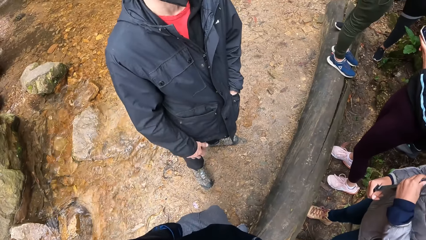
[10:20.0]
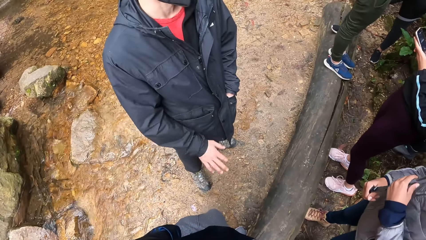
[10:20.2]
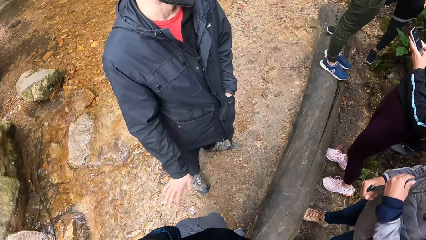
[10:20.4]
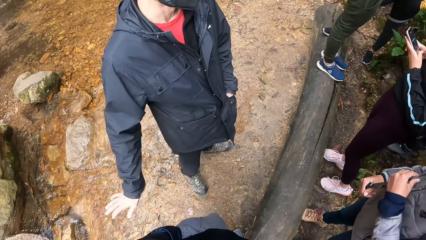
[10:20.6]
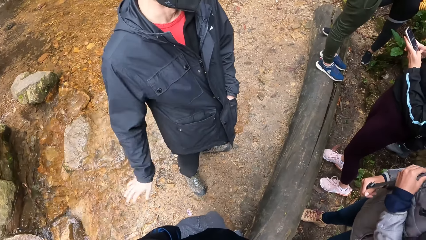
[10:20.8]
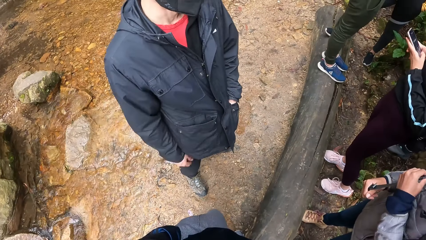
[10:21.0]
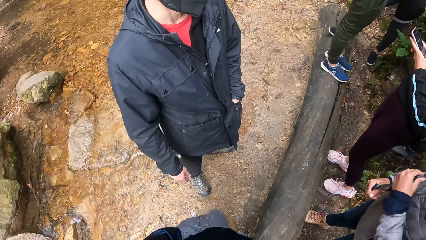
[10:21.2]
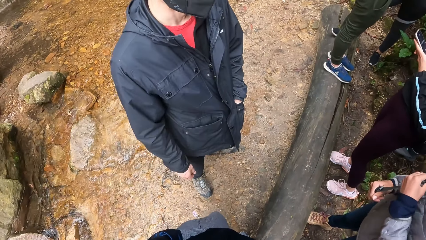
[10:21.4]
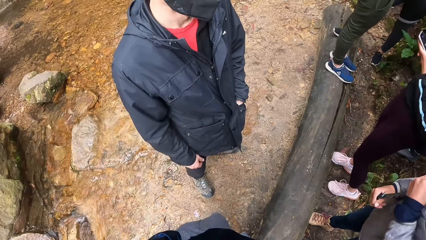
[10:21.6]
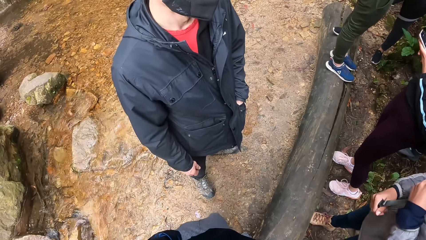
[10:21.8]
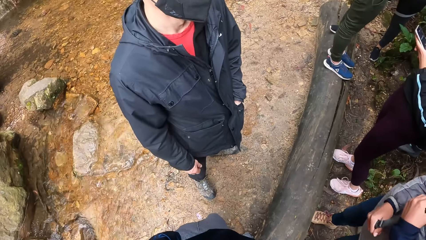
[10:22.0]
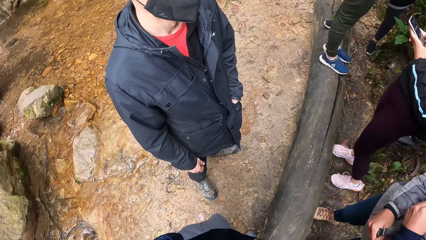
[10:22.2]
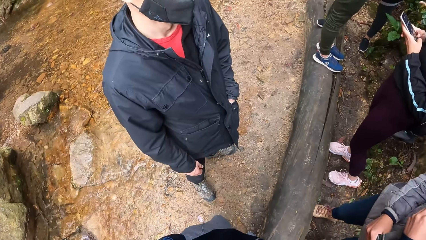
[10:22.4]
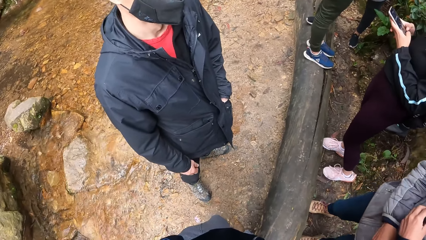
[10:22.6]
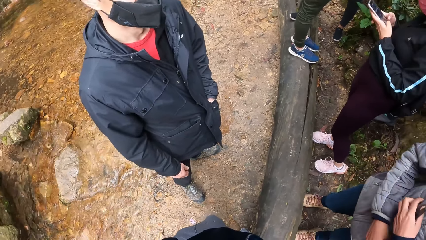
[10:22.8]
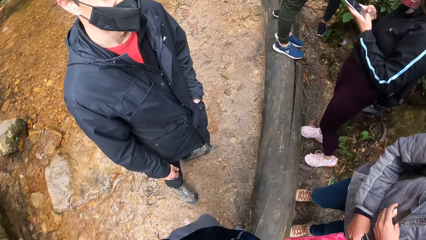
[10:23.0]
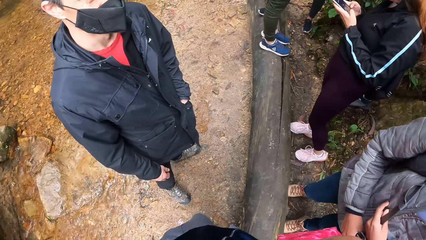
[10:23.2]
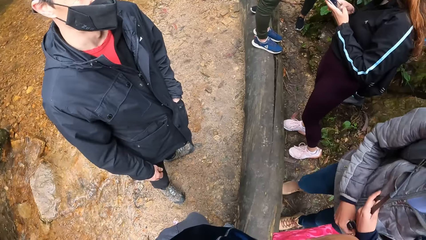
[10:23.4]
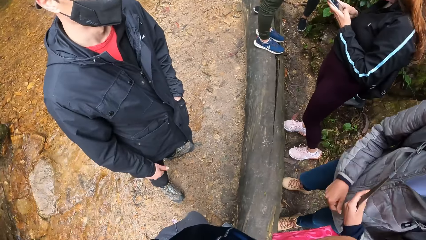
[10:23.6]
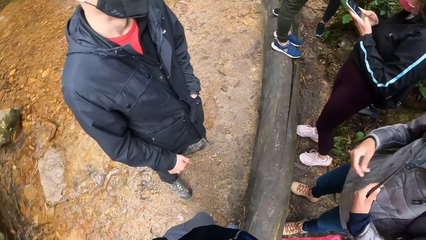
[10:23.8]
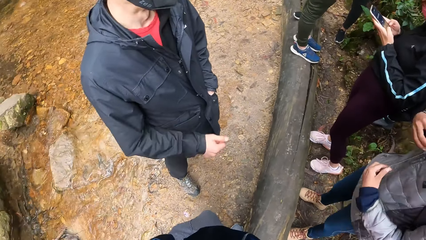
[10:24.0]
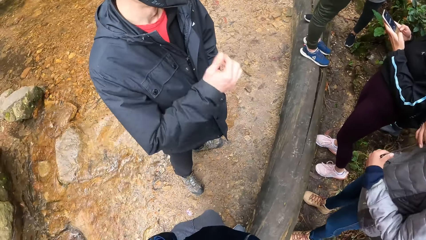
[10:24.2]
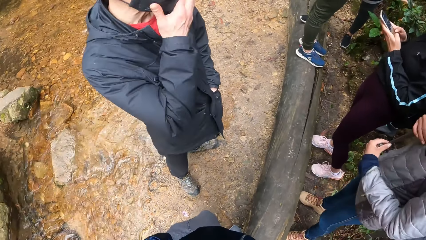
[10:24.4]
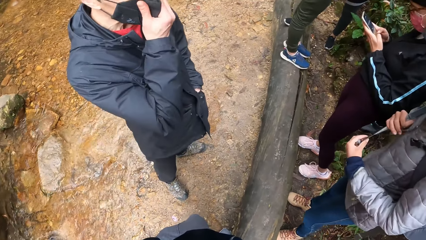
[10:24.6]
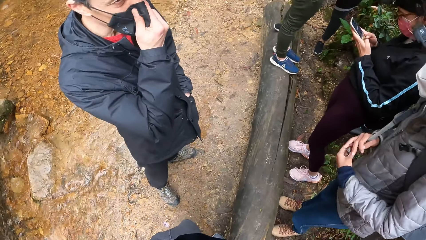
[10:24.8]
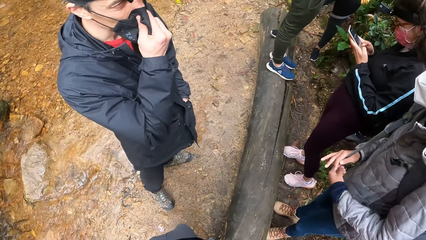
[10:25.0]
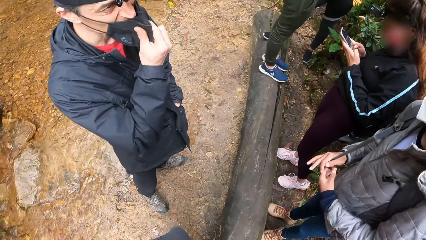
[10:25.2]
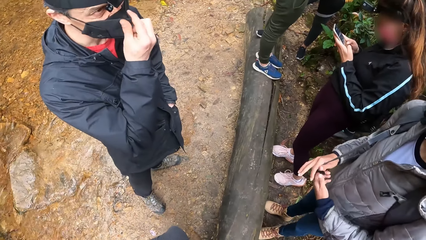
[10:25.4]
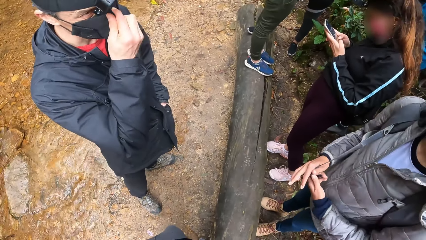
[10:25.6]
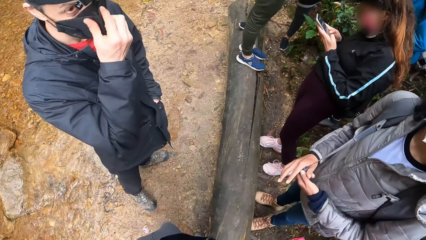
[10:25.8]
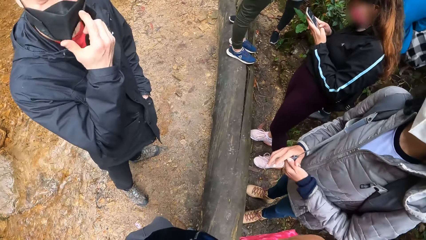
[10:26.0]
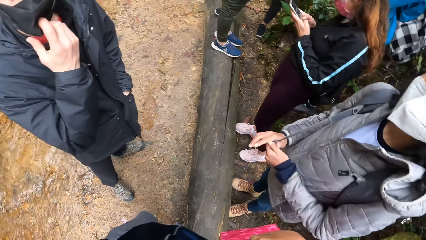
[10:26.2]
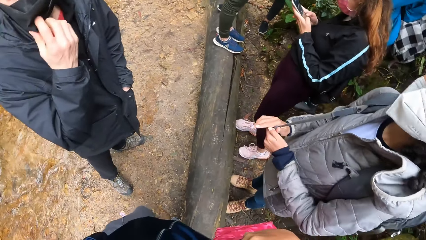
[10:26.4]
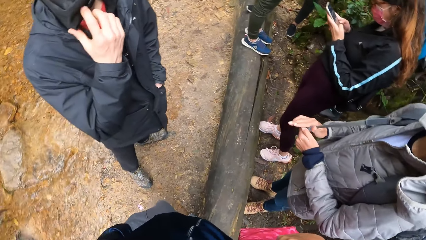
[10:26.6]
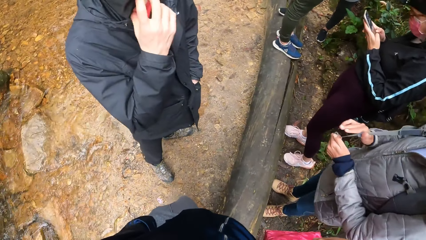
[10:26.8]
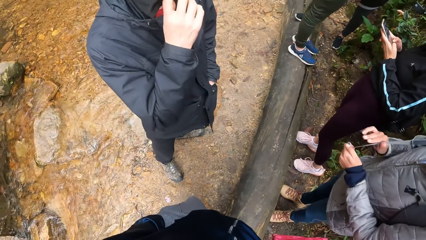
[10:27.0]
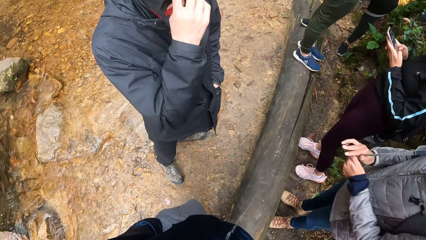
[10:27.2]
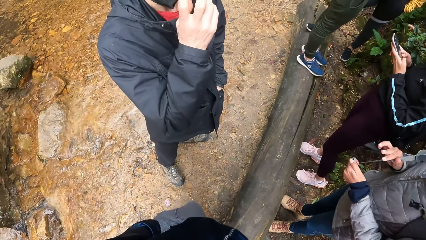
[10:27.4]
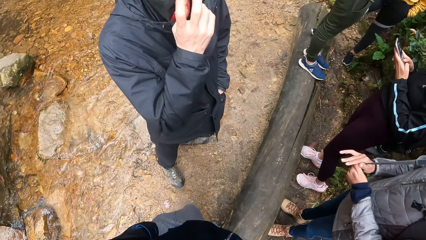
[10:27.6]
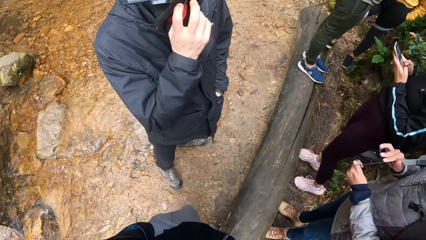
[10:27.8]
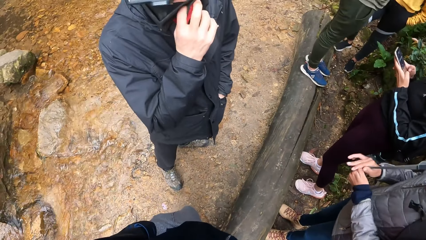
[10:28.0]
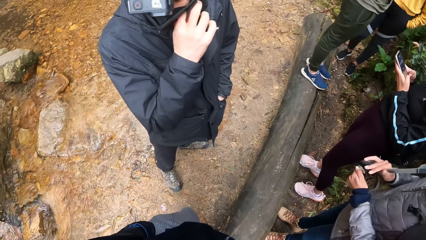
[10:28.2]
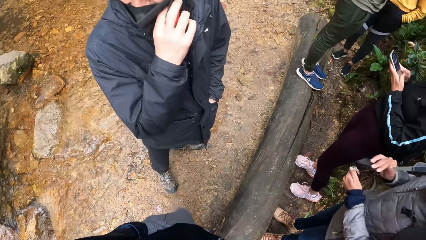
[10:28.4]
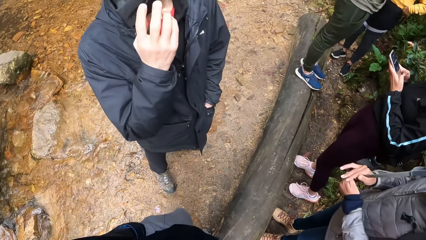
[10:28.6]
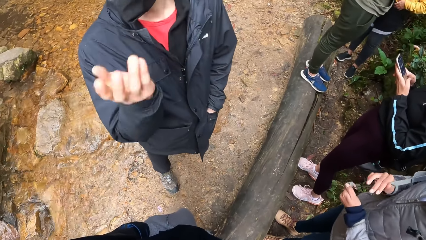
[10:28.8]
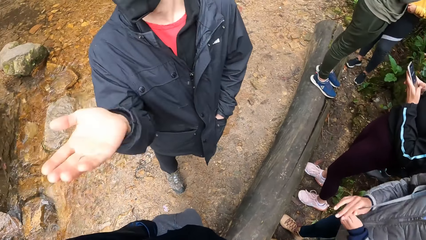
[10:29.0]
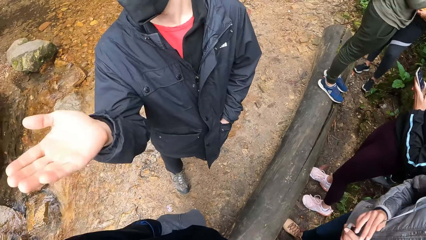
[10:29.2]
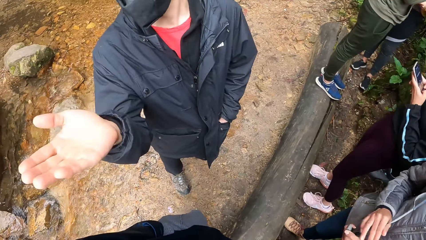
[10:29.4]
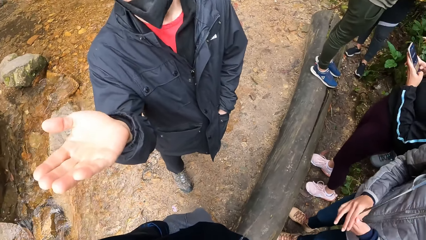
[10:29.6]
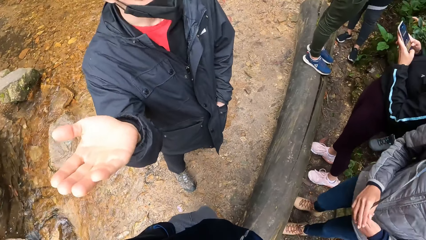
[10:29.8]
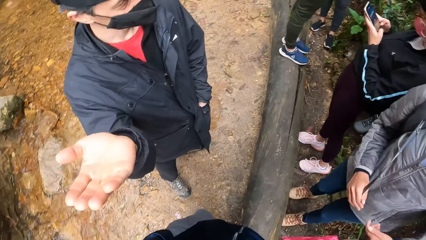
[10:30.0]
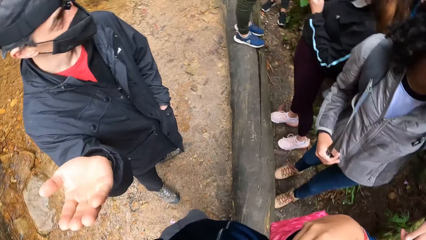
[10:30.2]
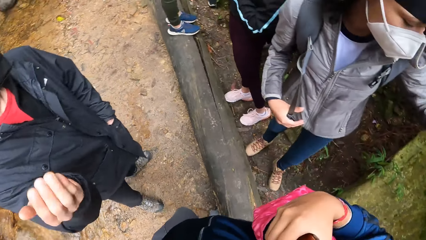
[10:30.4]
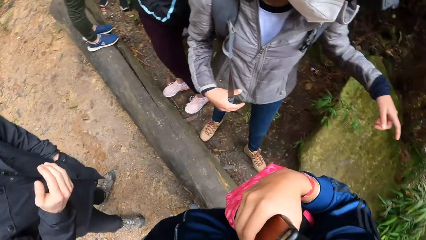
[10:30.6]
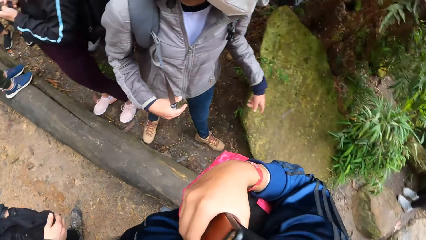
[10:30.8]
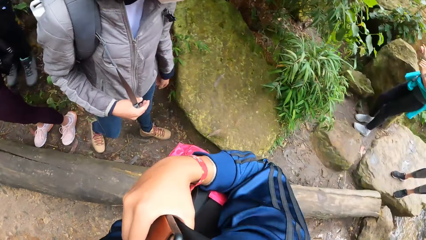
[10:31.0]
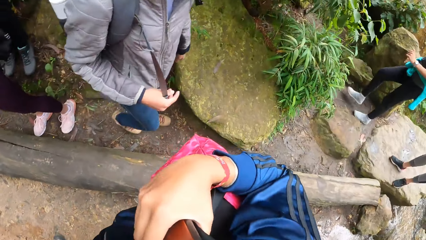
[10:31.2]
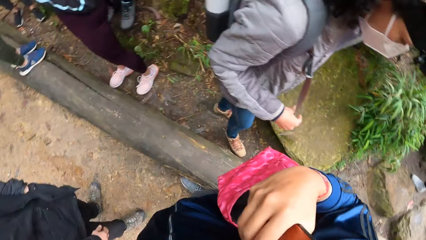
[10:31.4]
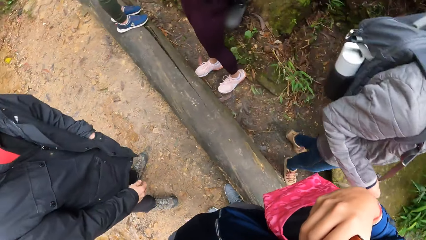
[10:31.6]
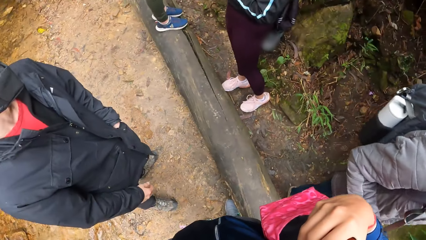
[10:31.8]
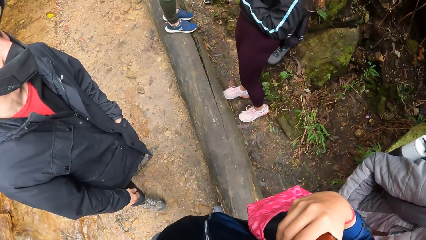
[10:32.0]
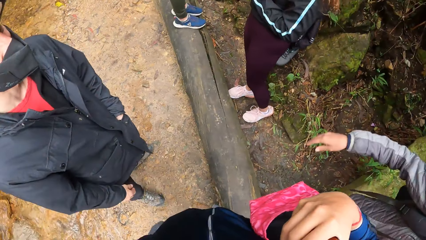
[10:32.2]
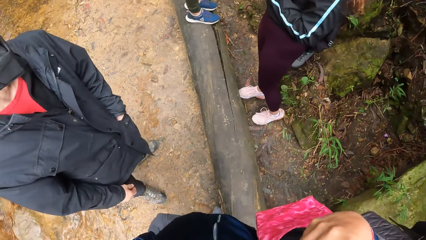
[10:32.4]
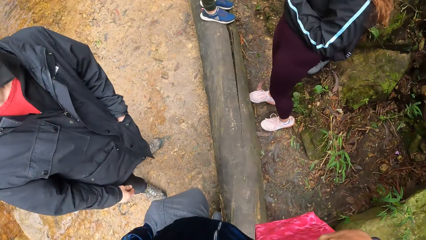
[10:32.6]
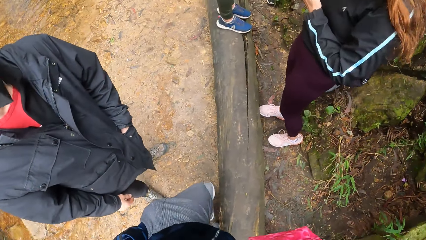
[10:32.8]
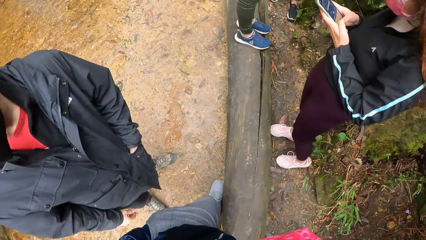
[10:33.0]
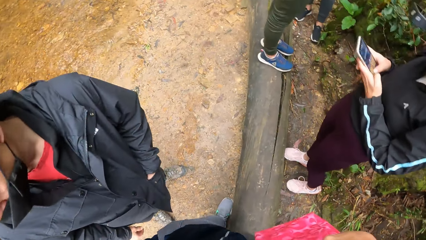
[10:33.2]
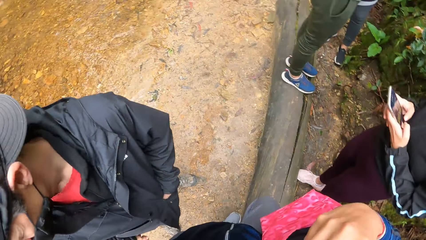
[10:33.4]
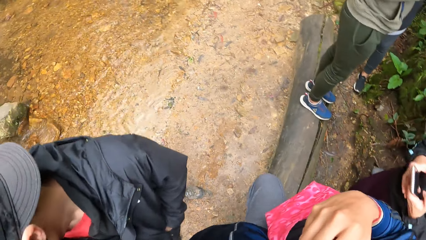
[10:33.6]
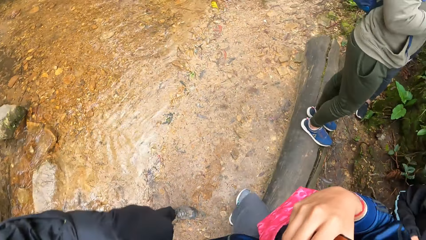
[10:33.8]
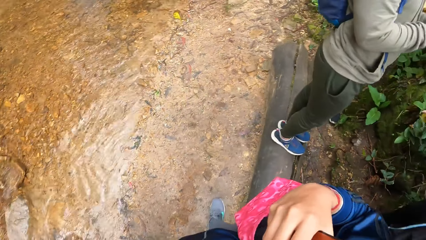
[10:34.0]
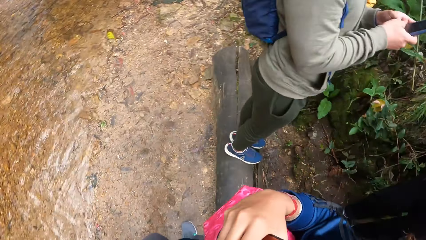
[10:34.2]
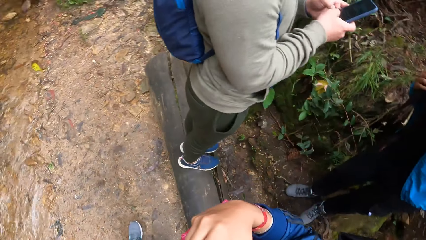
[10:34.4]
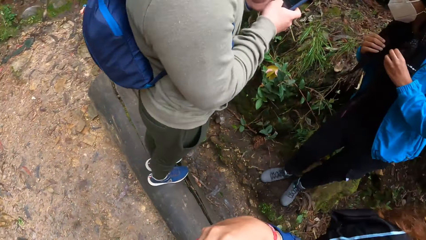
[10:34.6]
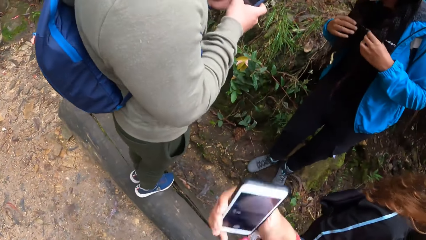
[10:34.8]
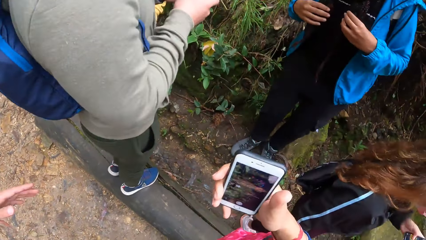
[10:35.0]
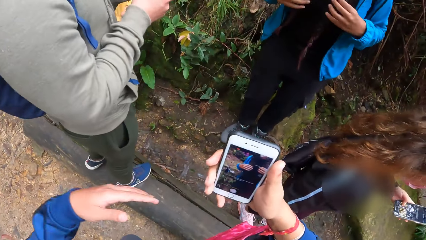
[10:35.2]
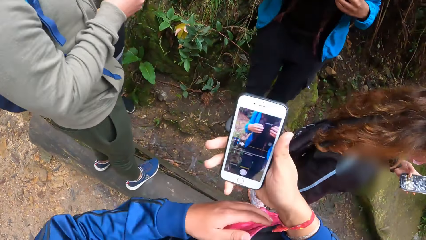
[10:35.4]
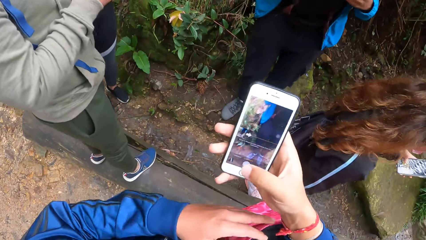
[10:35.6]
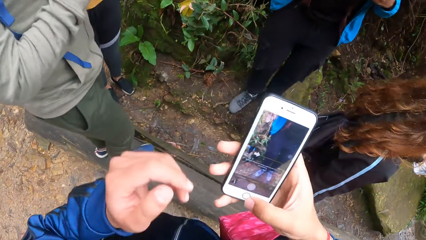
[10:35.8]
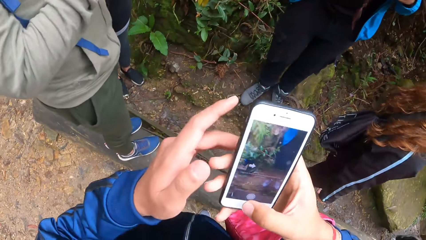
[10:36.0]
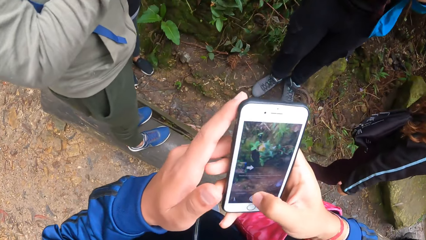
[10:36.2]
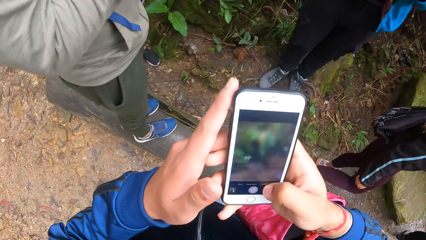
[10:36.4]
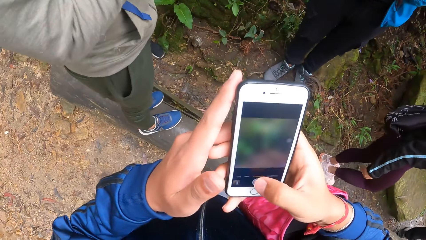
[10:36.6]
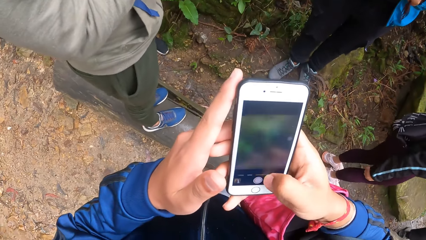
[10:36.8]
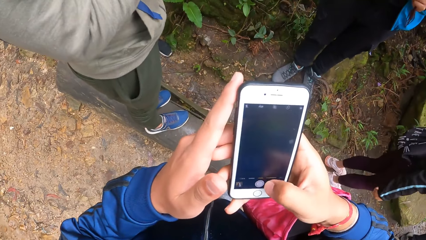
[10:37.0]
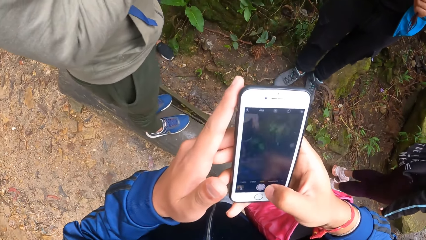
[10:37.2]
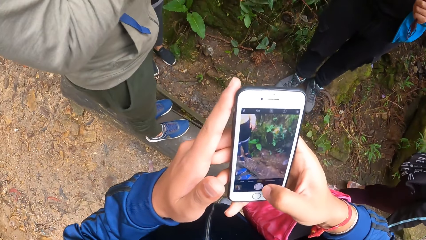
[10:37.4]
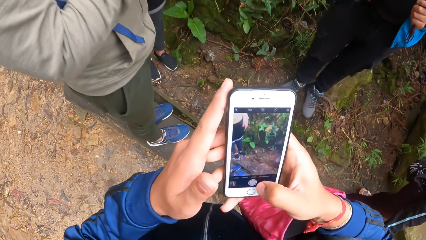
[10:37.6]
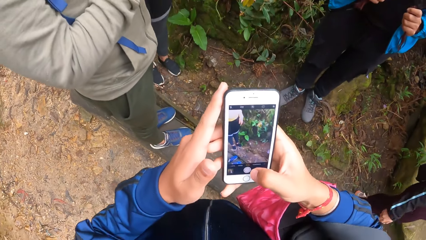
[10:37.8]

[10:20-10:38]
A man moves a hand. Another man scratches a bag extension. The first man moves a hand. The camera wearer walks forward. The other man walks. The camera wearer raises a phone in his right hand. He operates his phone with both hands. He holds the phone.
